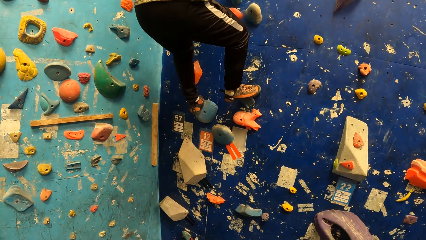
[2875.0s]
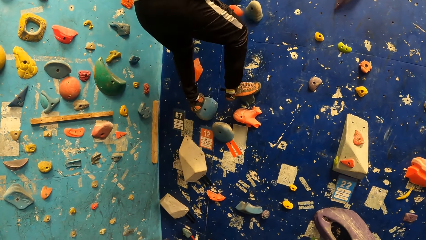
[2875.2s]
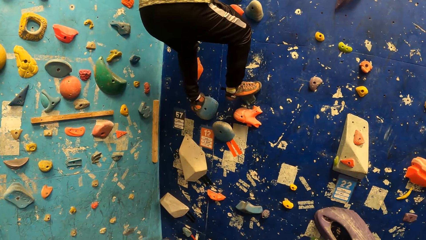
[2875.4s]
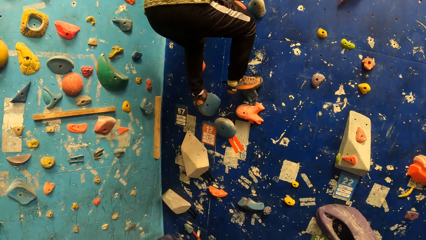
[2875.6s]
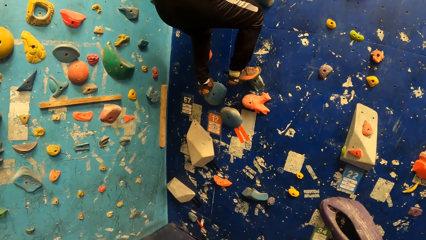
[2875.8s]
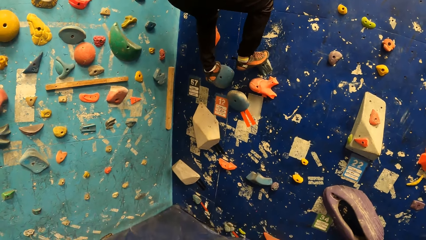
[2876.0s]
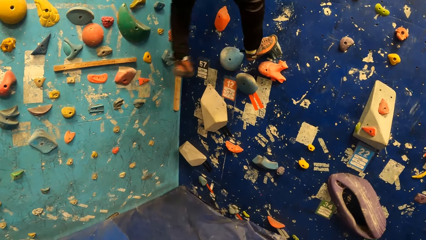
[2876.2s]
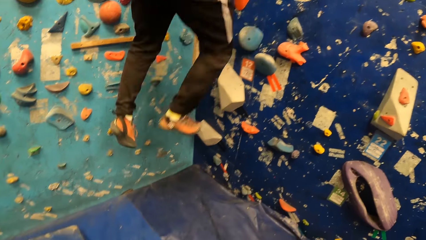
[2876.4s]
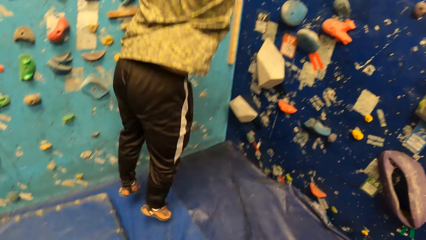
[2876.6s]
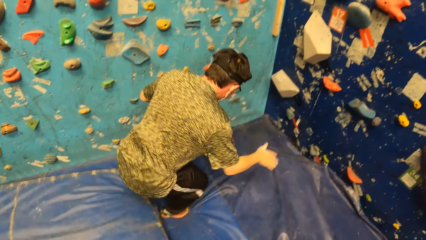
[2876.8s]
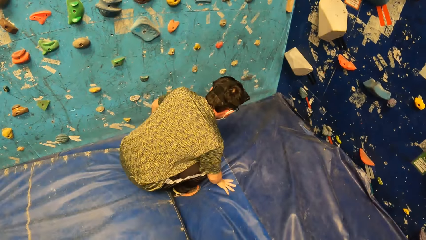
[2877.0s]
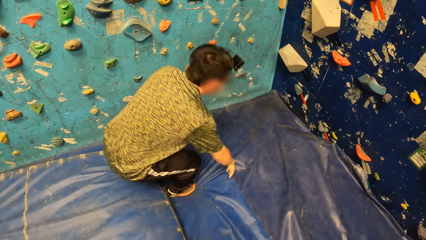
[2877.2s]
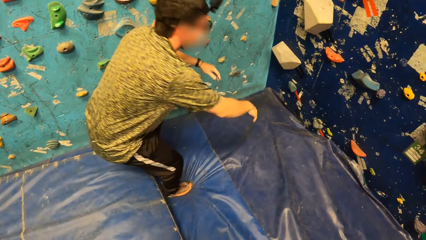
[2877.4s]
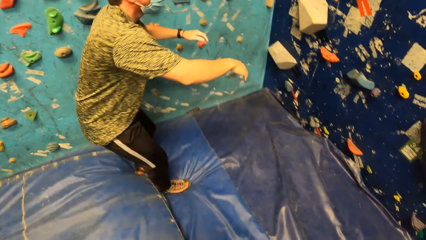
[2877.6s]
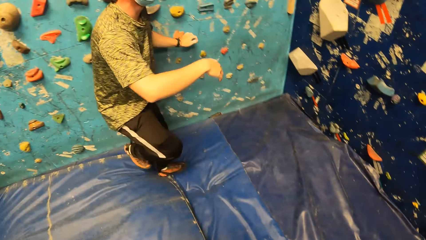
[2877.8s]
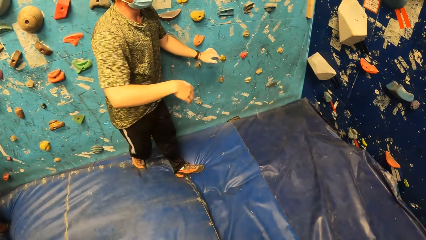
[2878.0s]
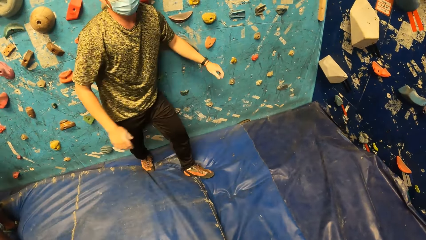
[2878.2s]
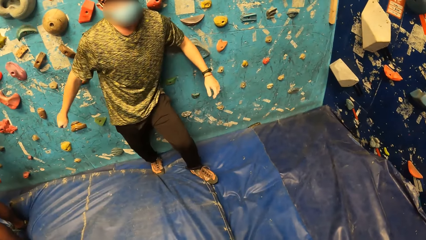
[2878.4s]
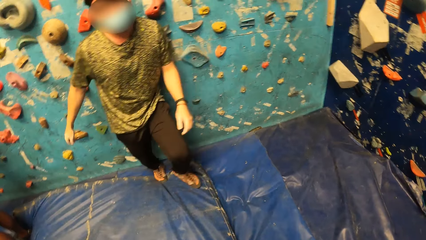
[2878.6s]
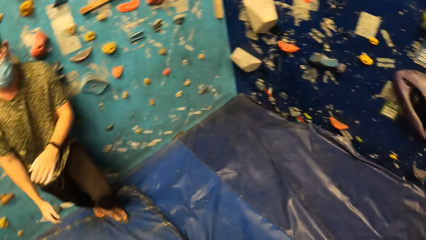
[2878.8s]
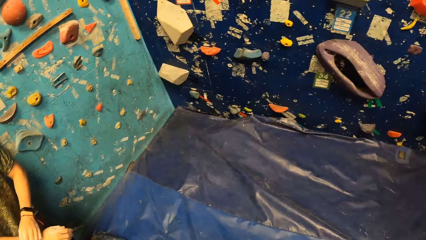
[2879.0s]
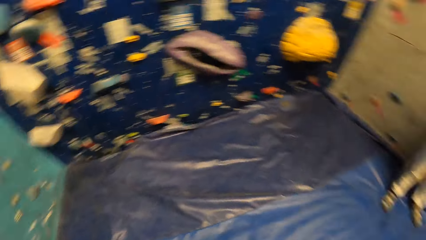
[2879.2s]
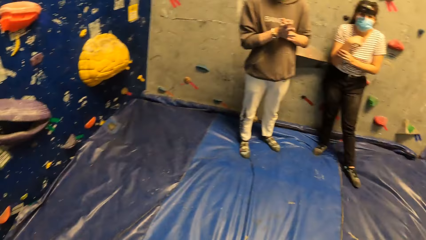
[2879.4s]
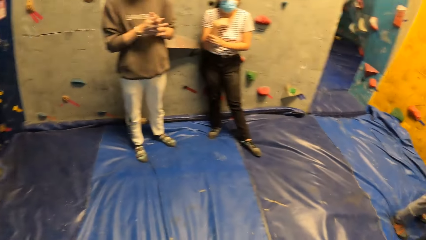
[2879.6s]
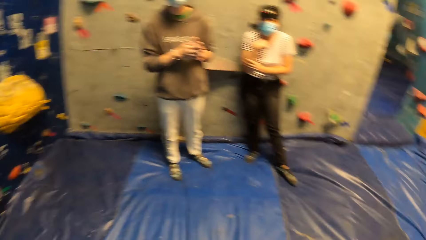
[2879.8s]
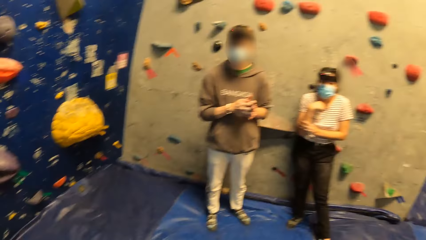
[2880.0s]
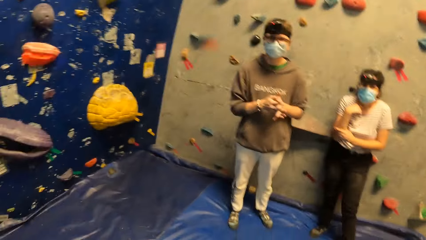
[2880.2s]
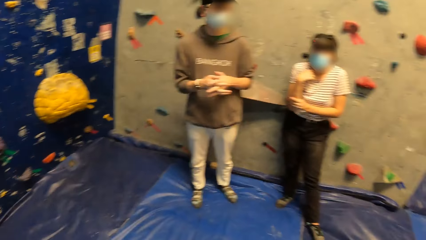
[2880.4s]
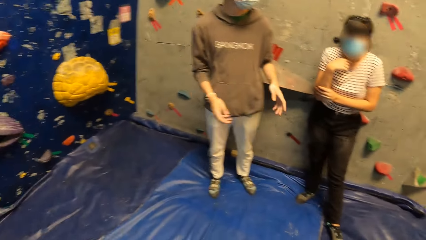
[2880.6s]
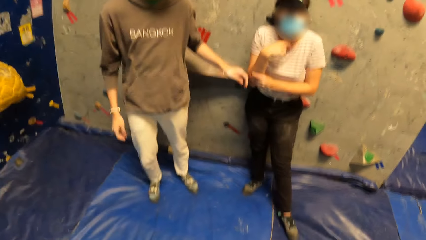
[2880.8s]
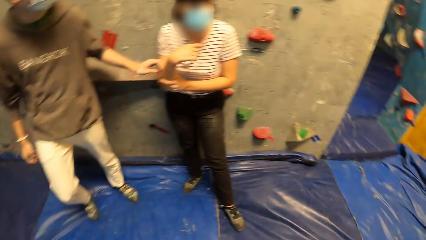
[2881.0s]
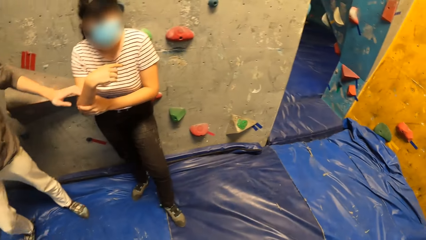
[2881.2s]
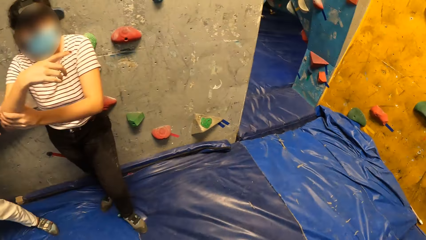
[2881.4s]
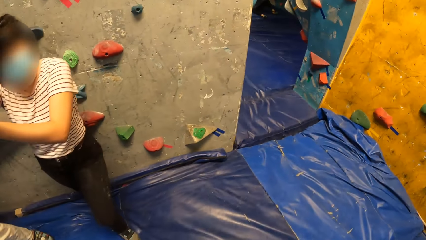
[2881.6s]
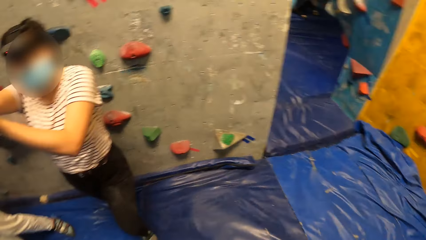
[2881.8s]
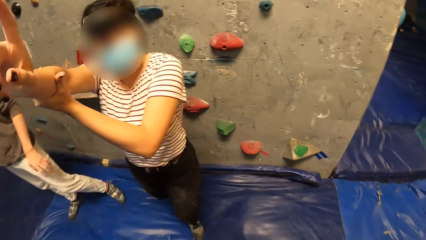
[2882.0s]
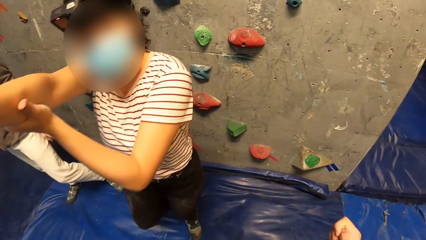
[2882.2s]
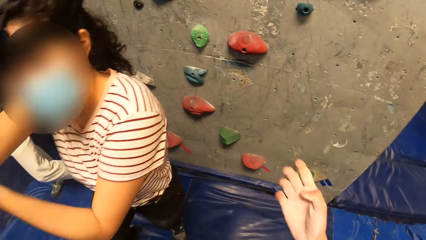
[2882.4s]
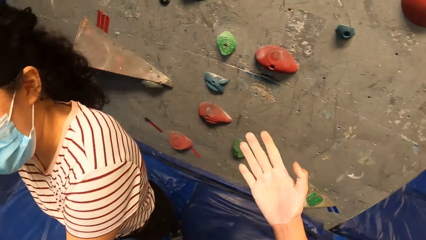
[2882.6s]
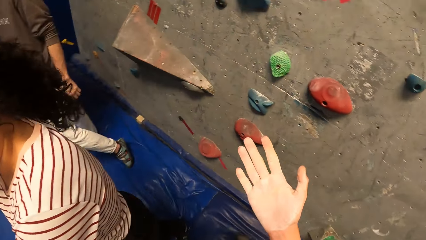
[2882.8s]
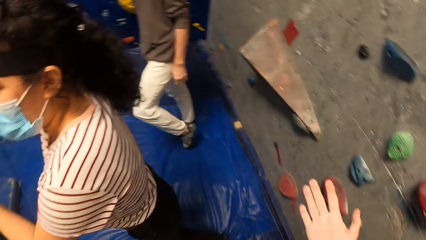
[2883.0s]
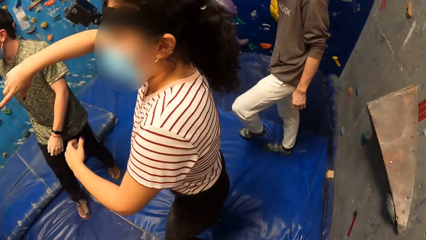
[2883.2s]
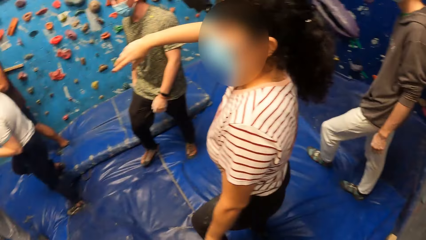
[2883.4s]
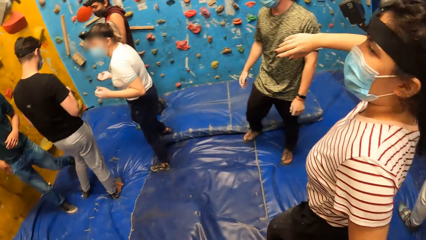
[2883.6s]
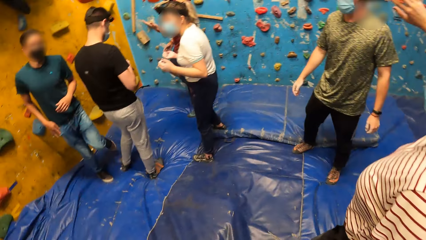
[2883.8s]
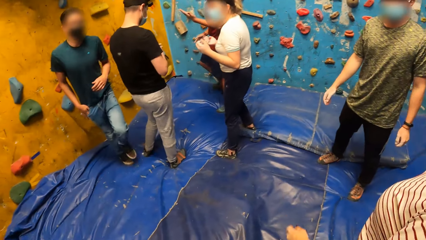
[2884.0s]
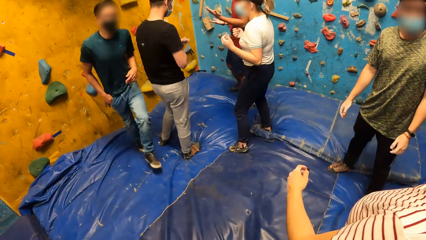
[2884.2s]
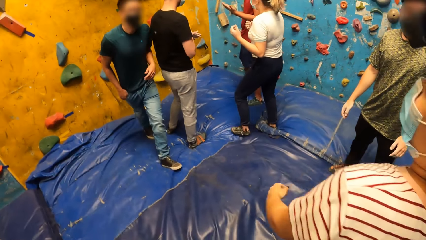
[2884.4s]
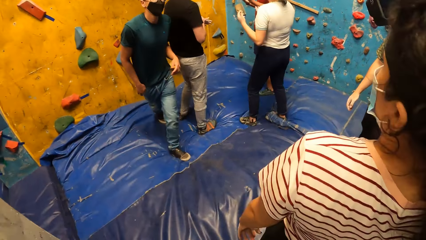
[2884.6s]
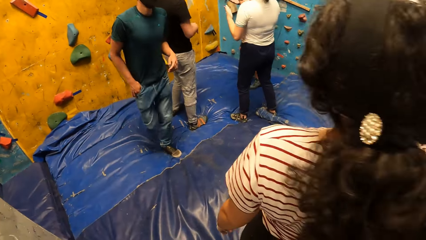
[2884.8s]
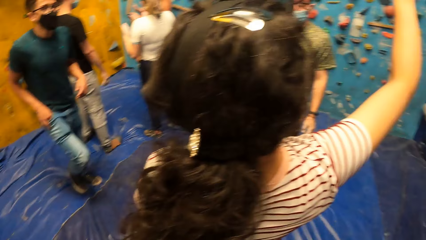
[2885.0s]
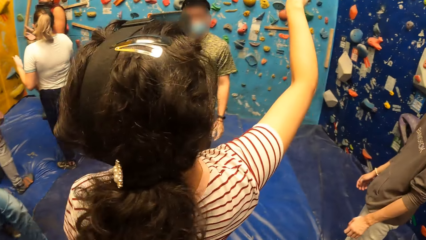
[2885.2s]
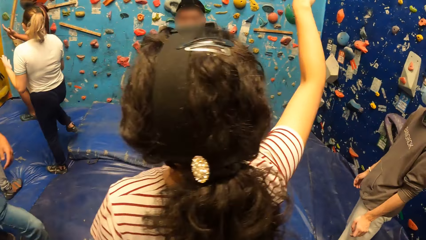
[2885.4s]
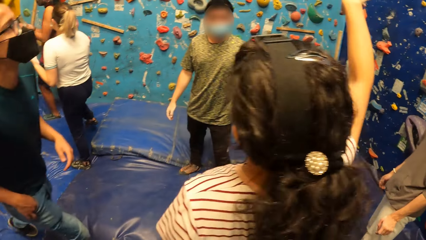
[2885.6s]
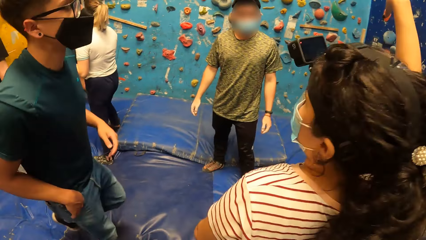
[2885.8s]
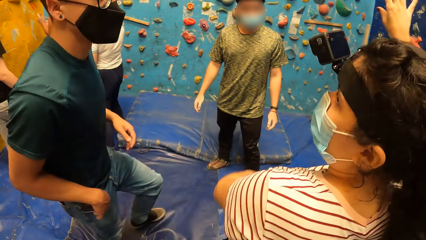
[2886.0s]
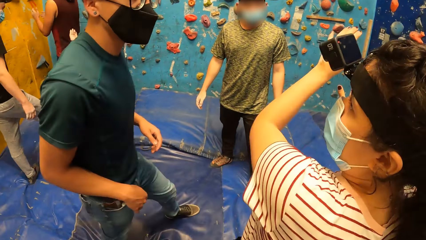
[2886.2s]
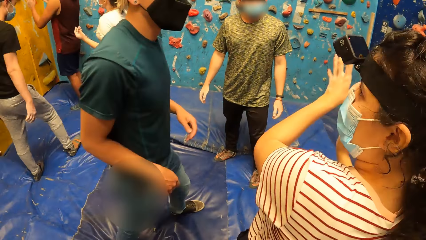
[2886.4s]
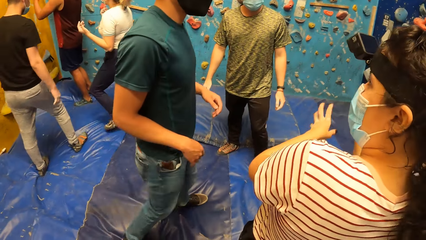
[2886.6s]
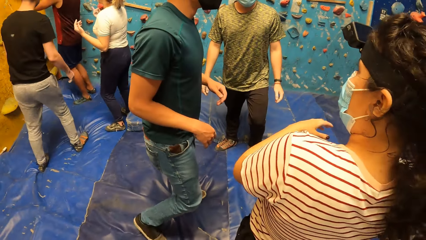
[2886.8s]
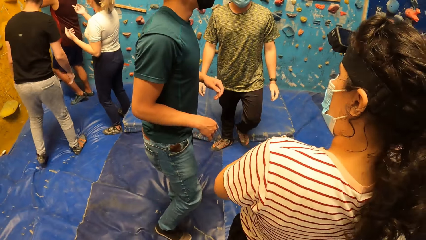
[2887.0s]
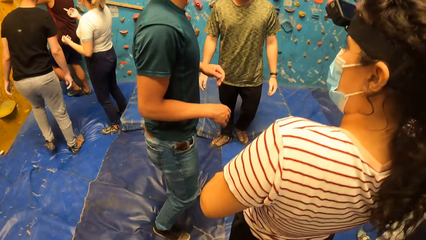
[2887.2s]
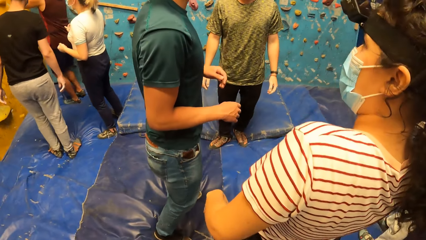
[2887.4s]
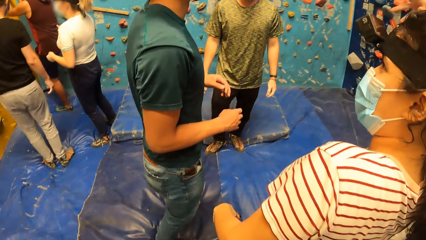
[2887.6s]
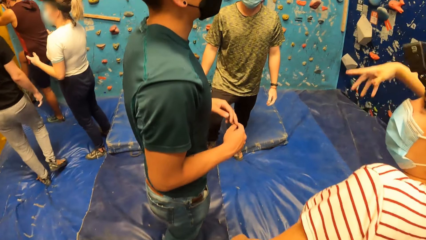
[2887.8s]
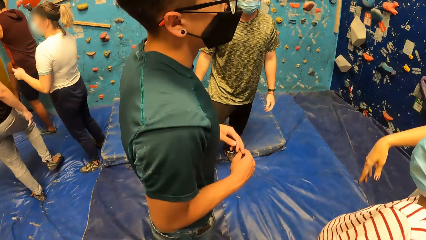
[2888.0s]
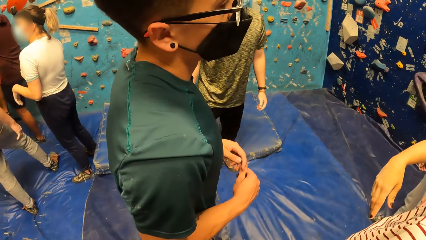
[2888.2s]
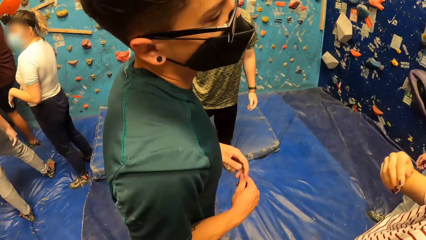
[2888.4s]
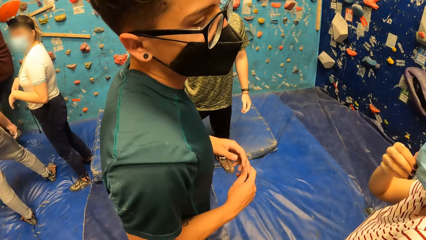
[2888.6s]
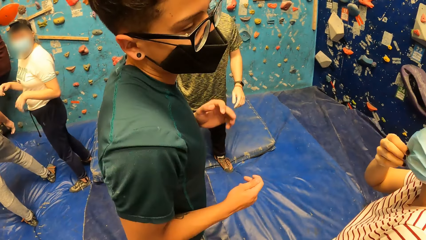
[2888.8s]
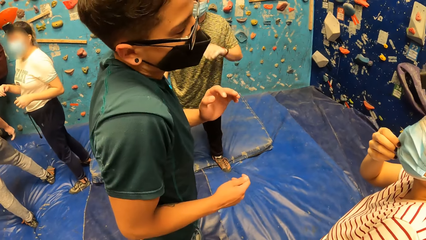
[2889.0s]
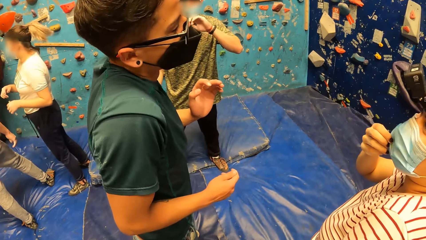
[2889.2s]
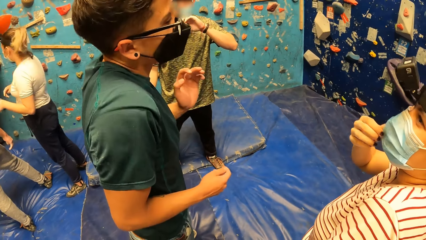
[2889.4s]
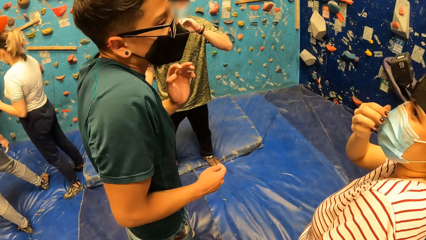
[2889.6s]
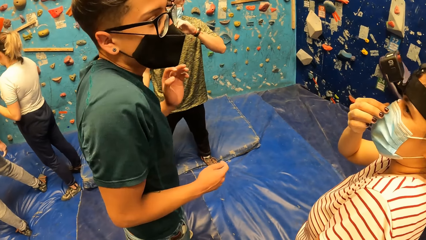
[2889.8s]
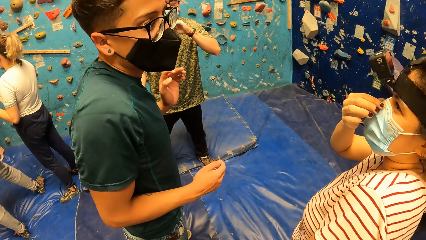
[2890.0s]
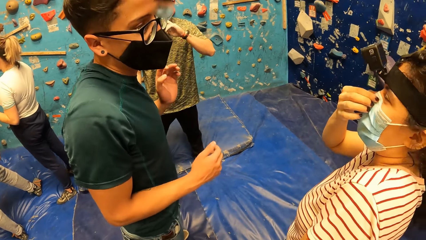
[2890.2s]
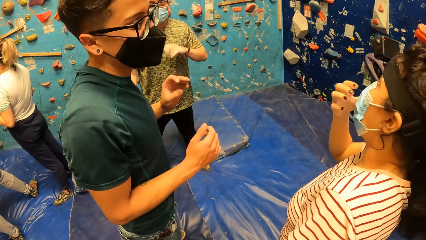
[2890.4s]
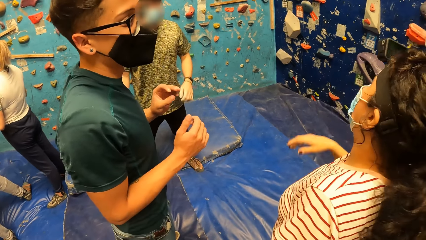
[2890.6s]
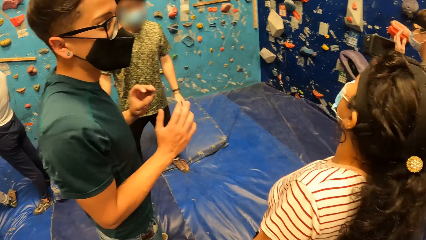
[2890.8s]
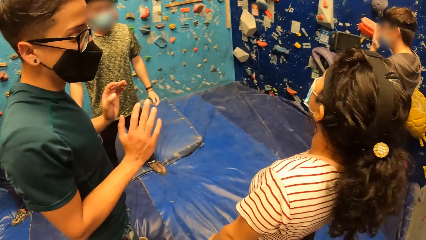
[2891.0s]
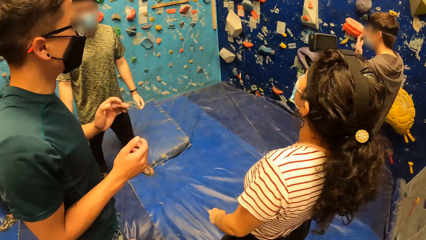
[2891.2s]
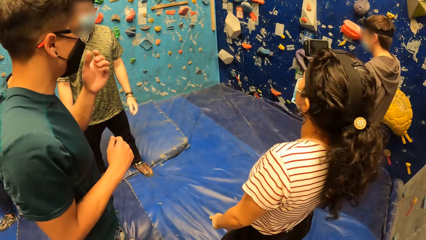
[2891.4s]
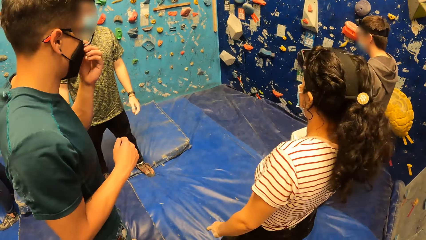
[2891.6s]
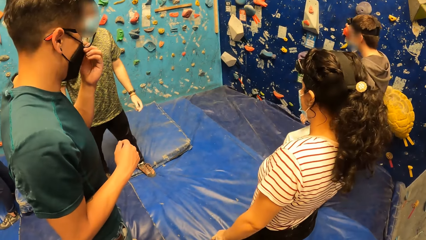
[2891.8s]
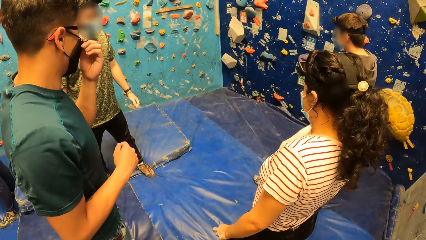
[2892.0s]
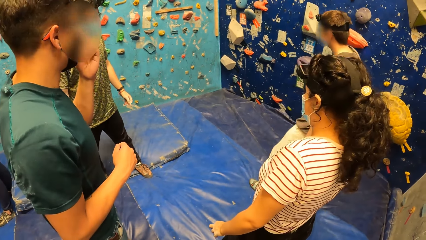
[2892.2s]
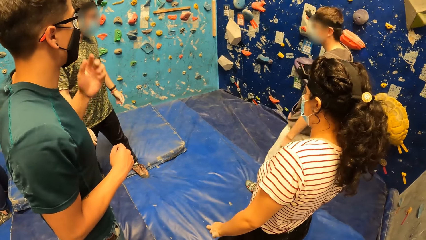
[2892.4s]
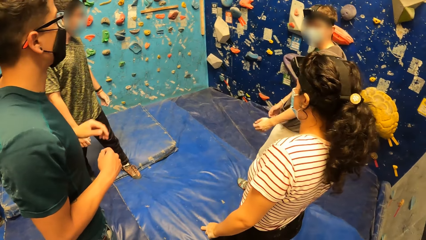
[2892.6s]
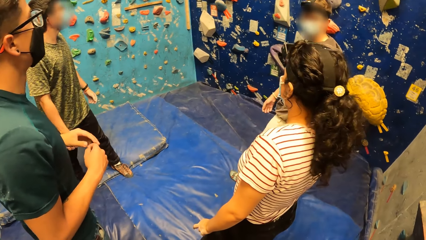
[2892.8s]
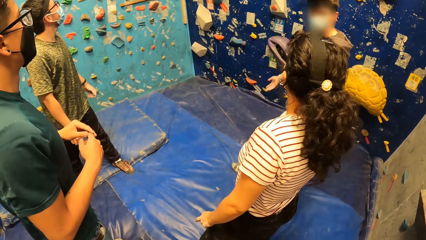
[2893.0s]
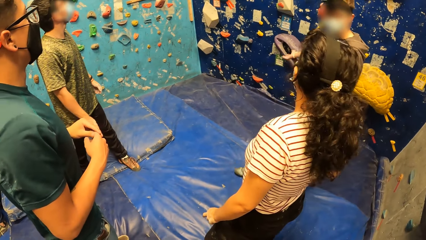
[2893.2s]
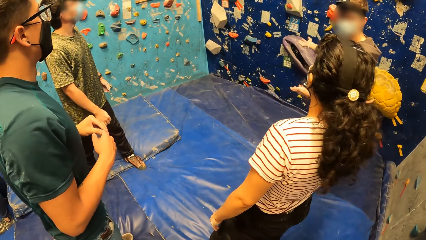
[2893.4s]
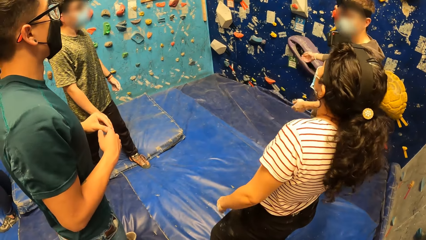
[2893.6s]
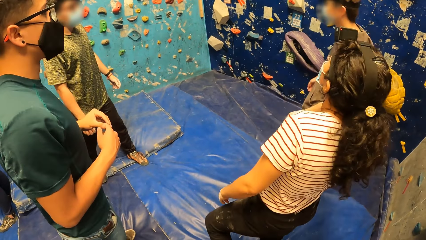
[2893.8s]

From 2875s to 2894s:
The man jumps down from the bouldering wall on a crash pad. The man leans on the wall. The camera wearer looks around and walks around. A person puts the hands down and touches a woman on the arm. The woman lifts the arm up. The camera wearer points at the wall and looks behind. Another person walks around. The woman interacts with another man. The woman points up the wall. The woman points up on the wall and talks to the second person. The woman adjusts a face mask on her face with her right hand. A third person looks behind. The first man adjusts a face mask on his face with his left hand. The second person talks to the woman. The third person looks in front. The second person adjusts the face mask.
